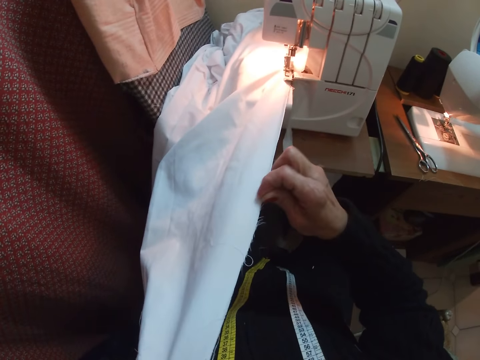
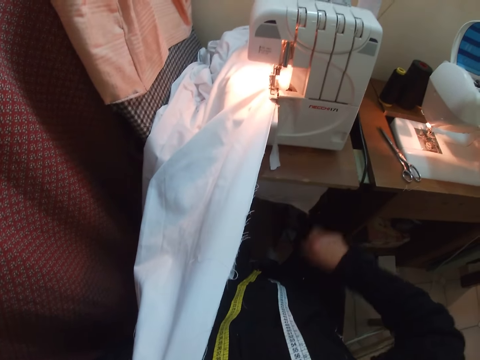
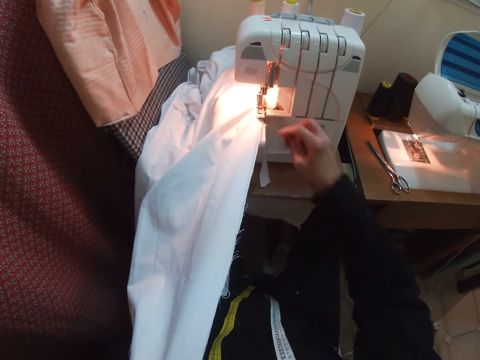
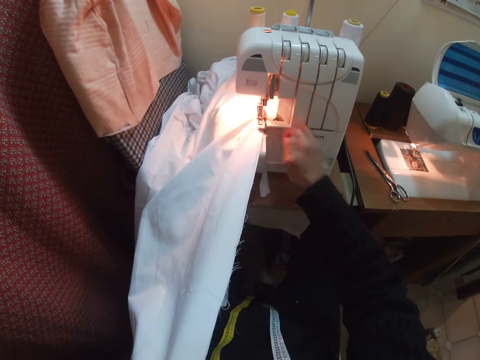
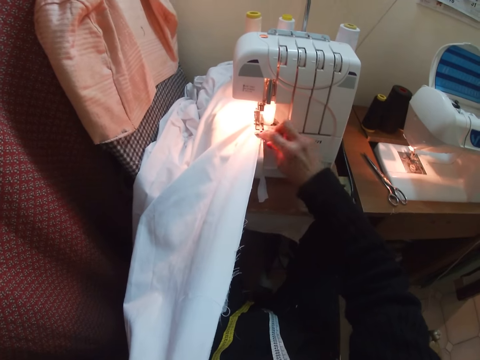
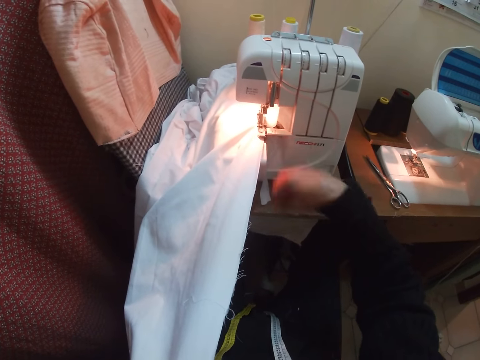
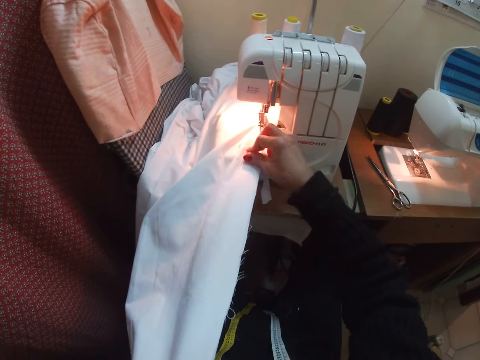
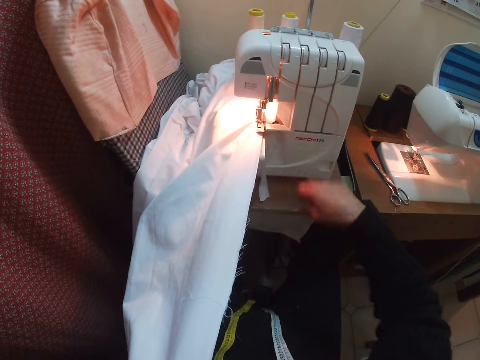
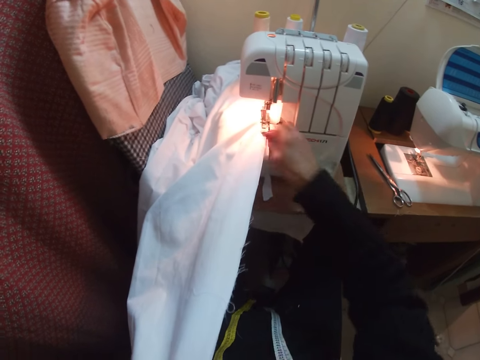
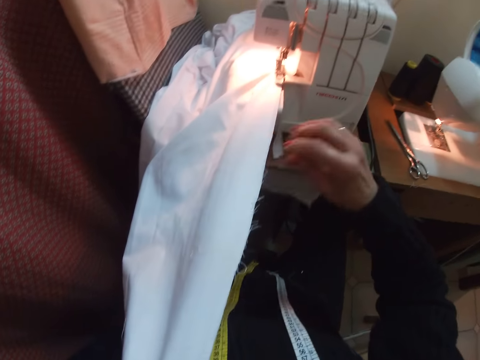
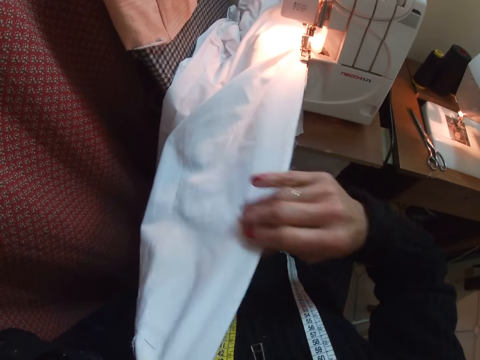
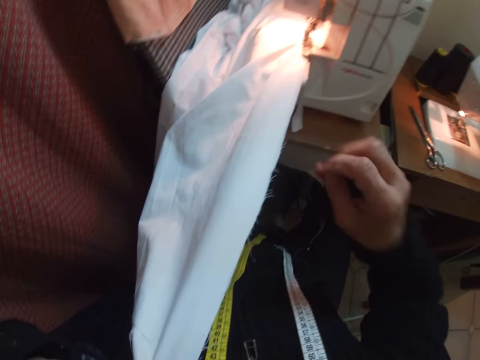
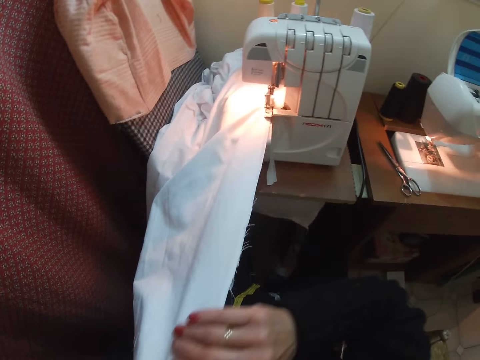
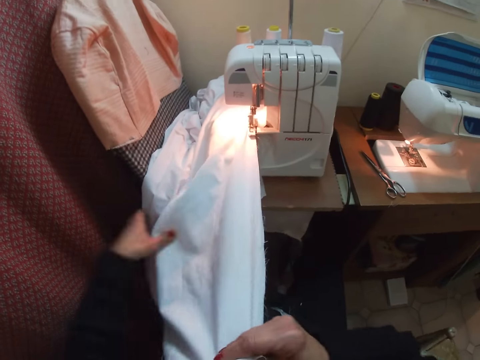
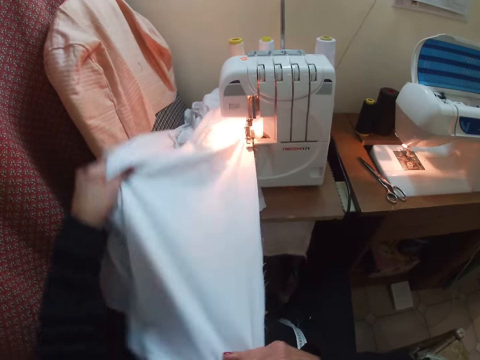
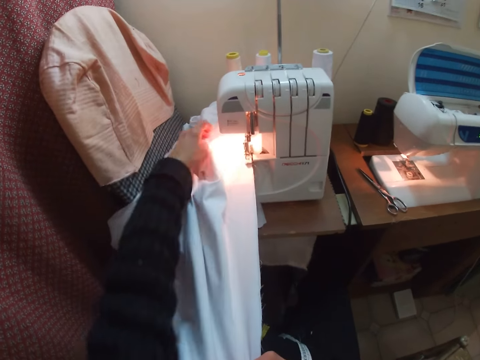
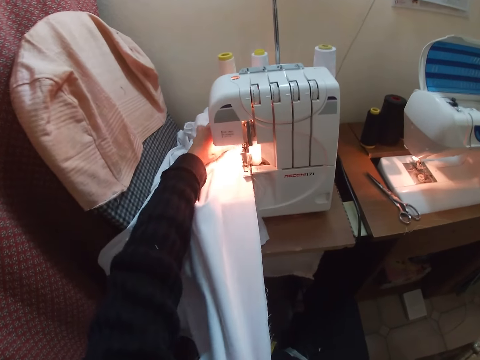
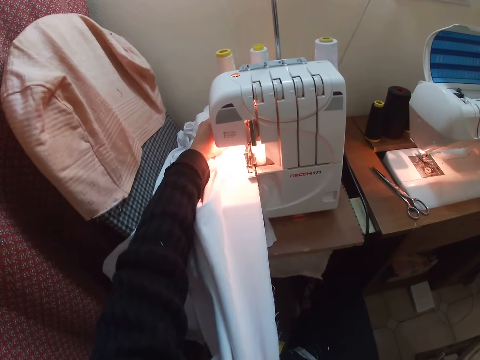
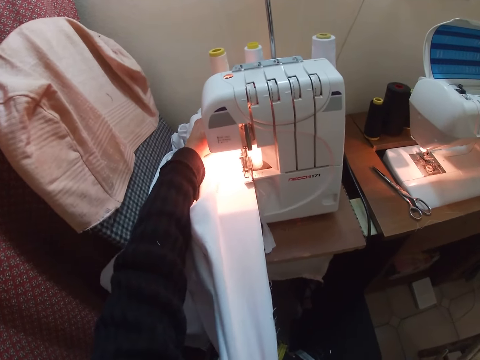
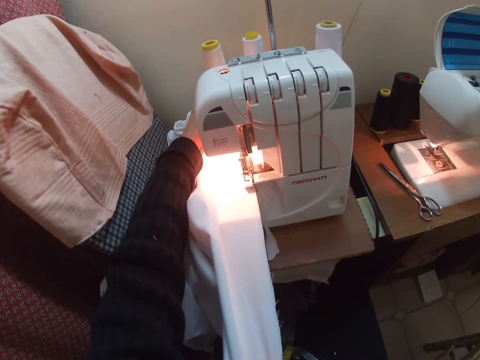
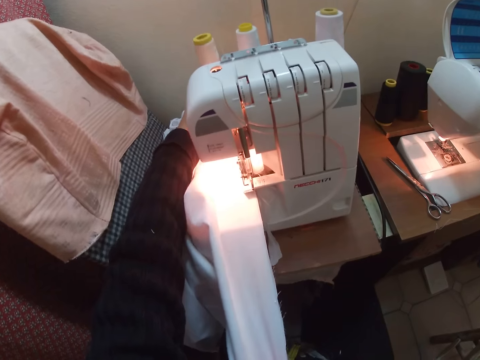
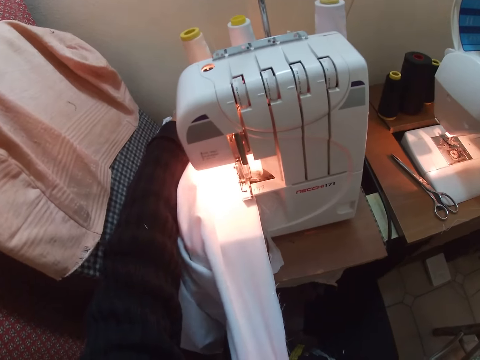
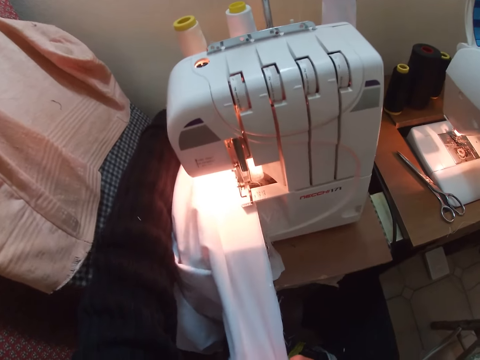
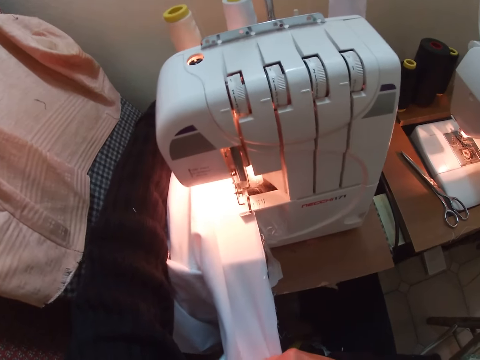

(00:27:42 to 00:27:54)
The camera wearer removes the loose thread on the cloth and straightens the cloth. They hold the cloth. They adjust the cloth. They prepare the cloth. They sew the cloth with the machine.

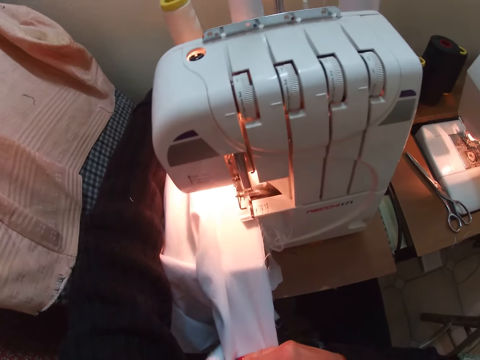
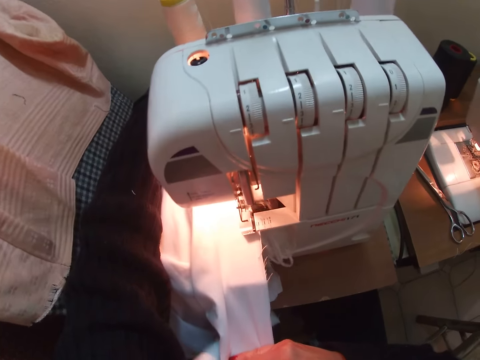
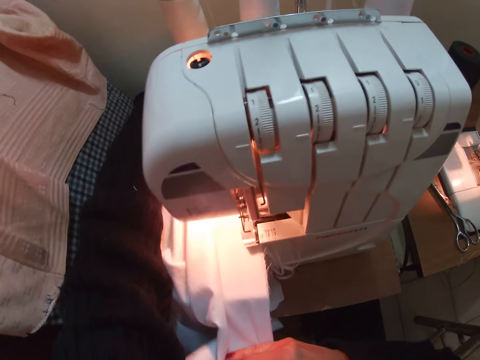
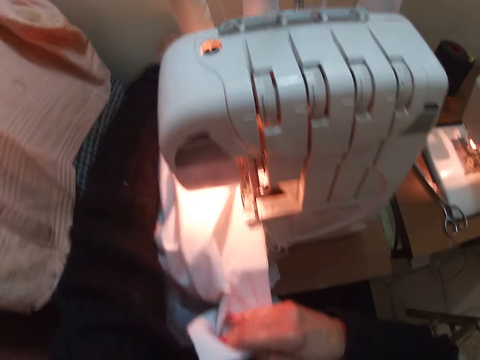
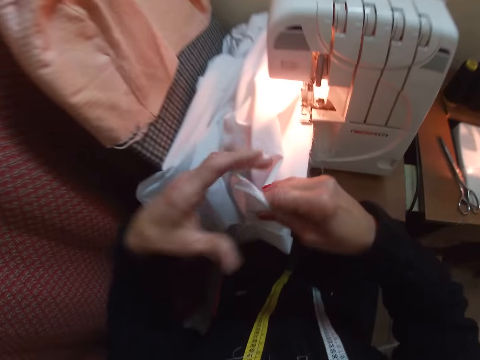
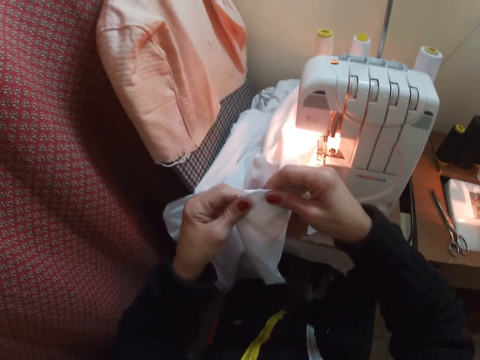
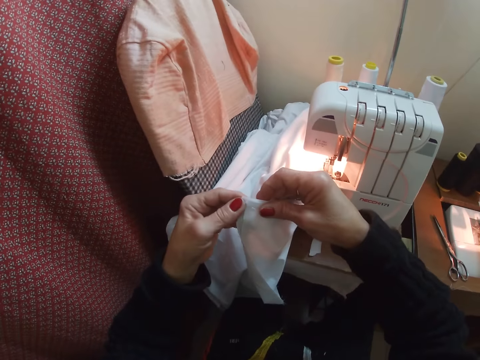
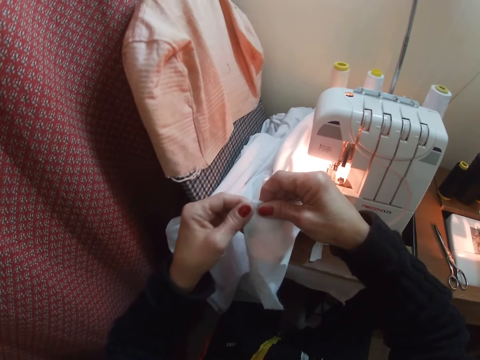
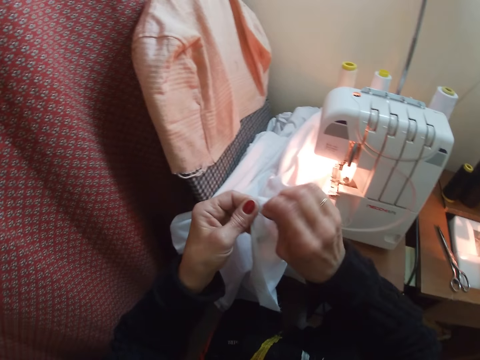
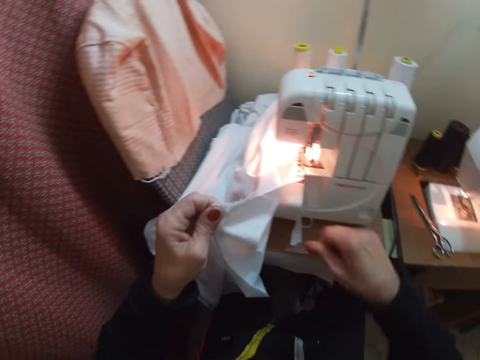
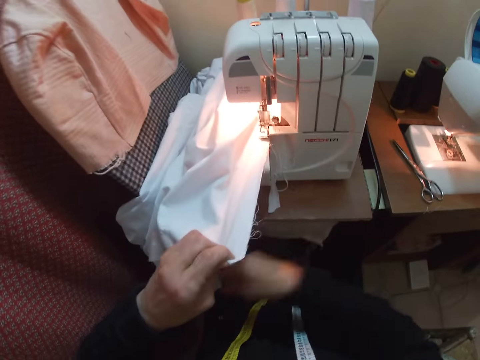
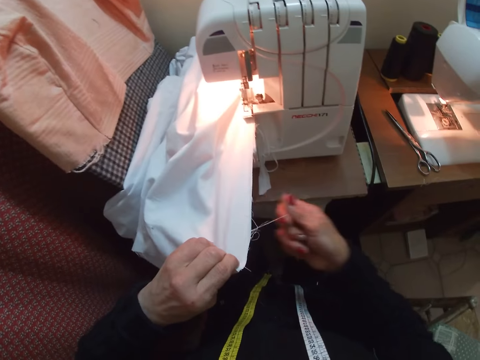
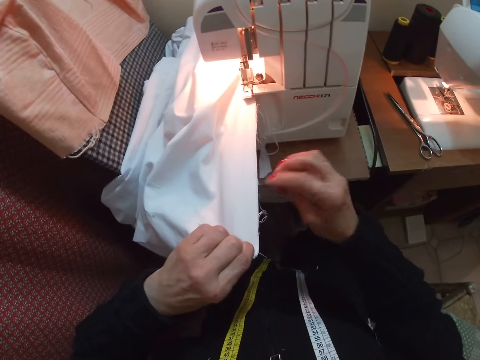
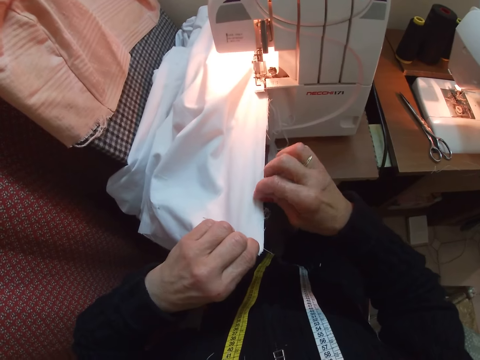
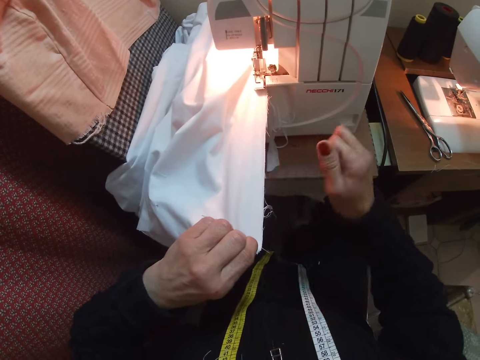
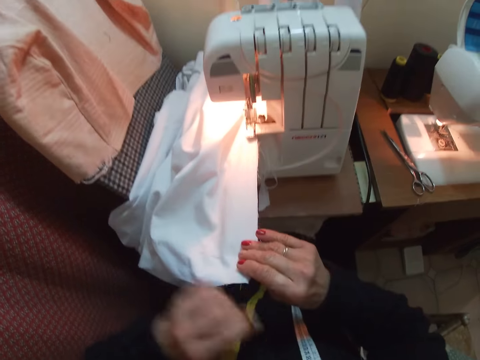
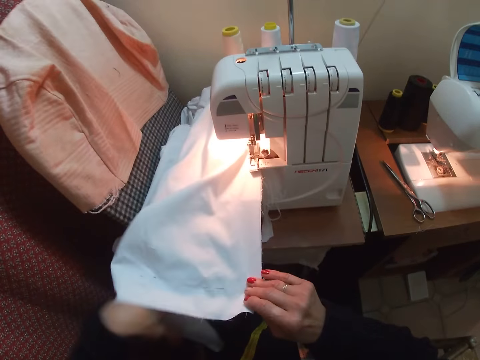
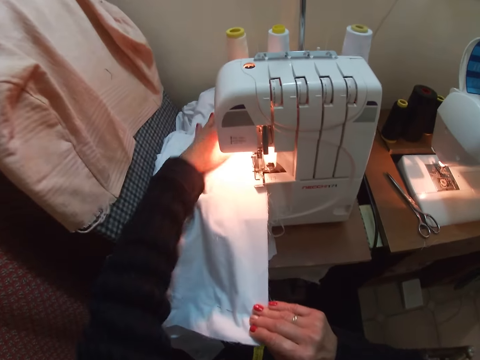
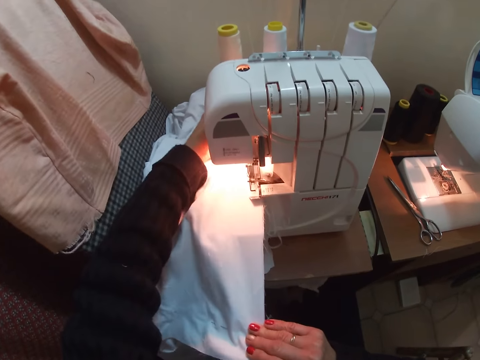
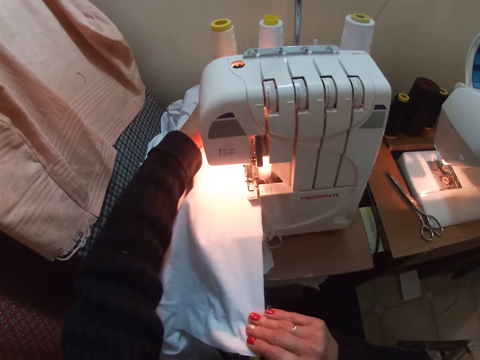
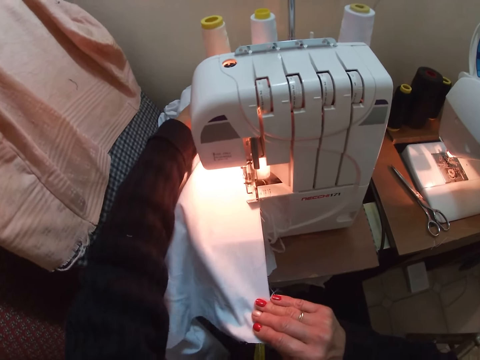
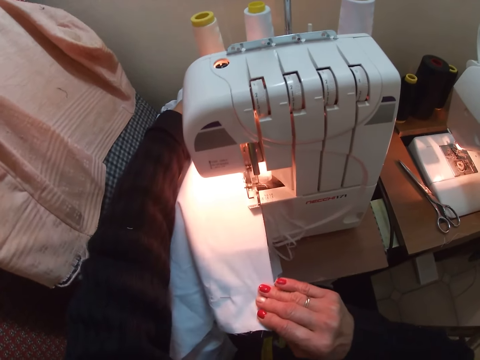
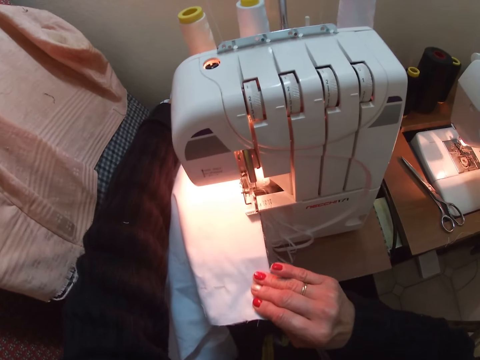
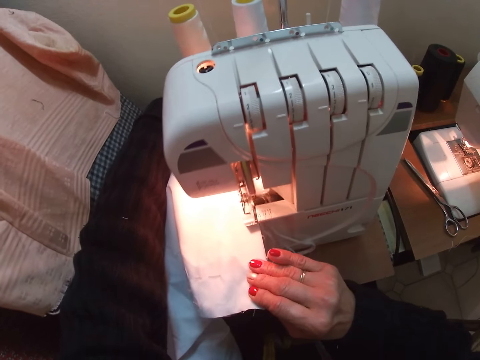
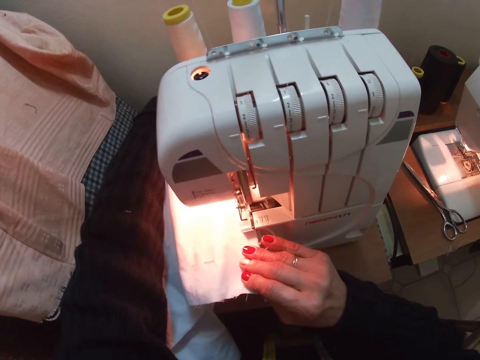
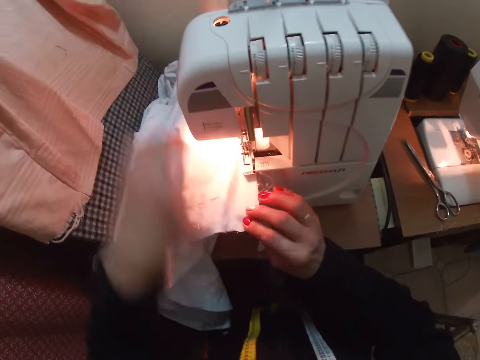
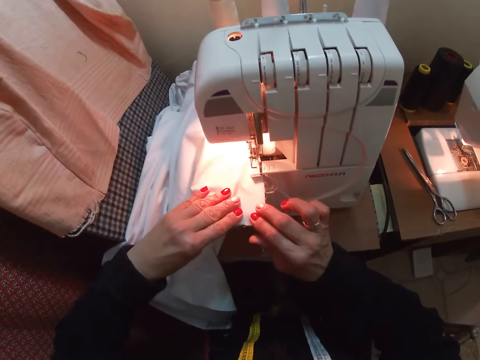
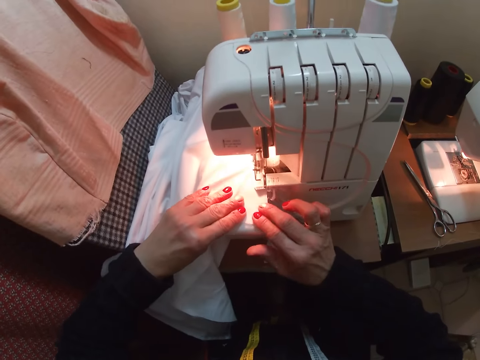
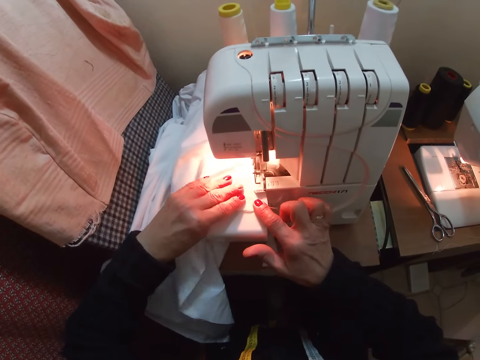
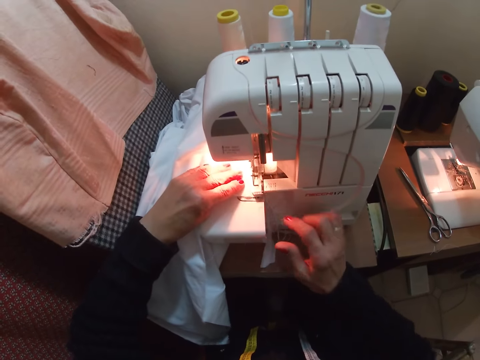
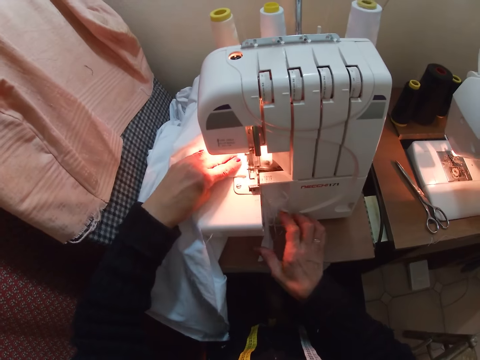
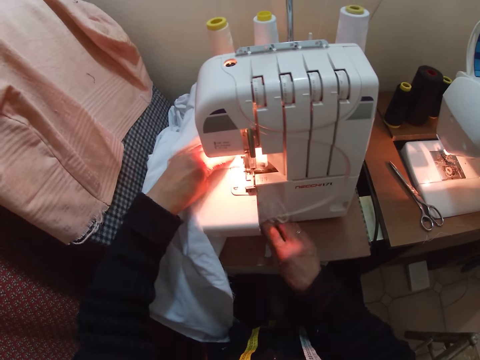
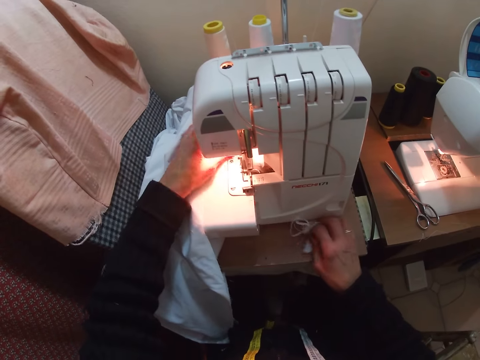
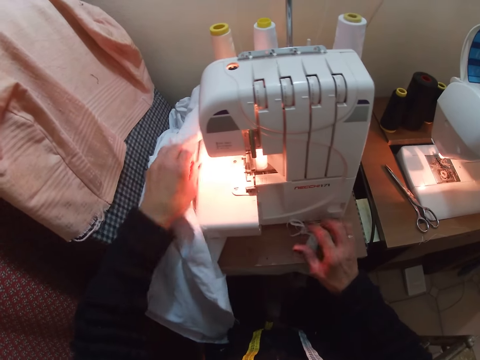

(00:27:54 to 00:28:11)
The camera wearer stops sewing and holds the cloth. They align the cloth layers. They remove the loose thread on the cloth. They hold the cloth. They adjust the cloth. They prepare the cloth. They sew the cloth with the machine. They stop sewing. They resume sewing. They move a piece of cloth on the table.
